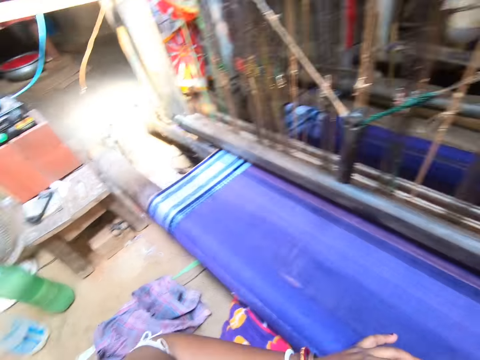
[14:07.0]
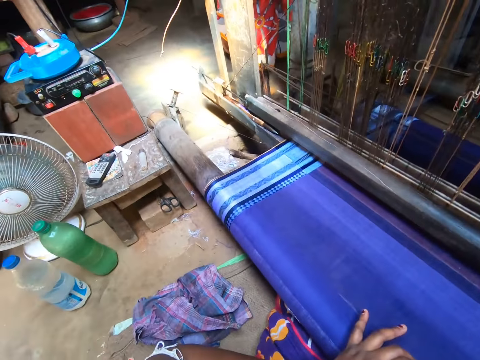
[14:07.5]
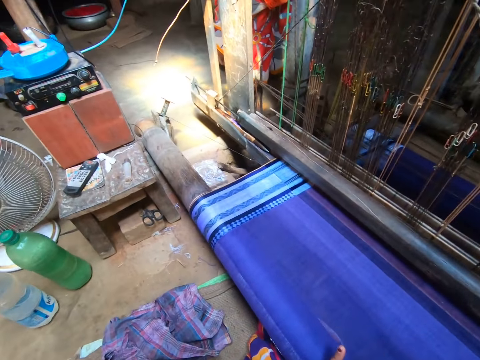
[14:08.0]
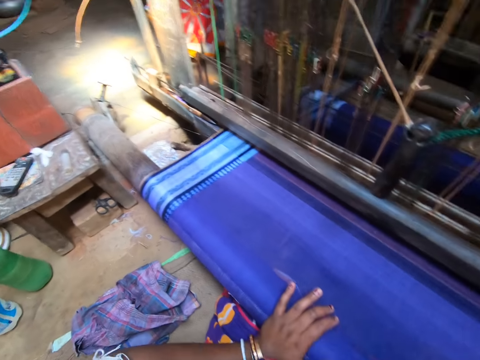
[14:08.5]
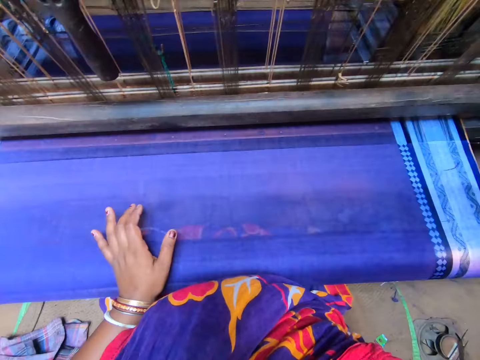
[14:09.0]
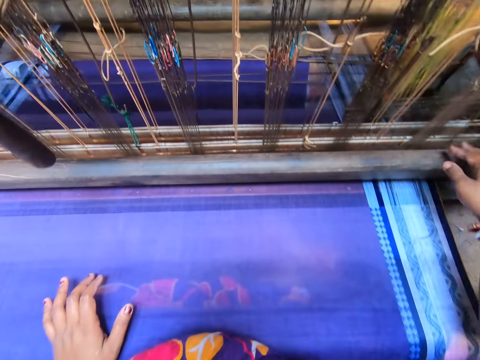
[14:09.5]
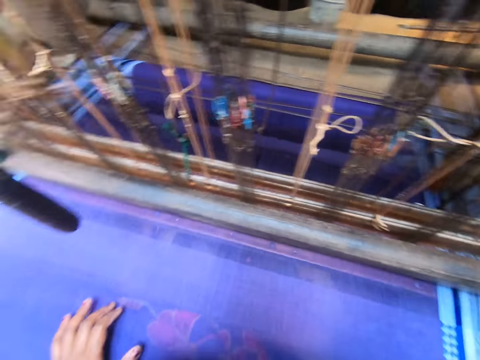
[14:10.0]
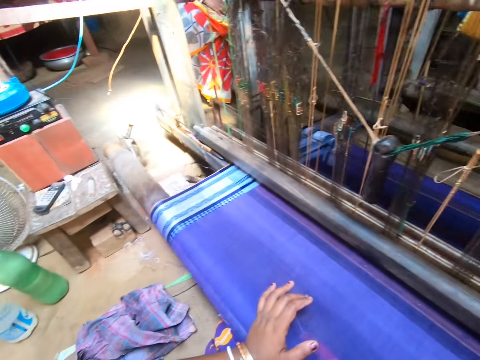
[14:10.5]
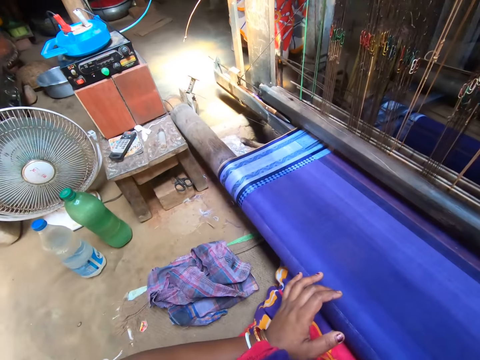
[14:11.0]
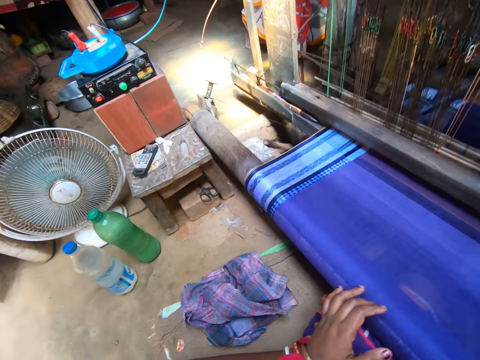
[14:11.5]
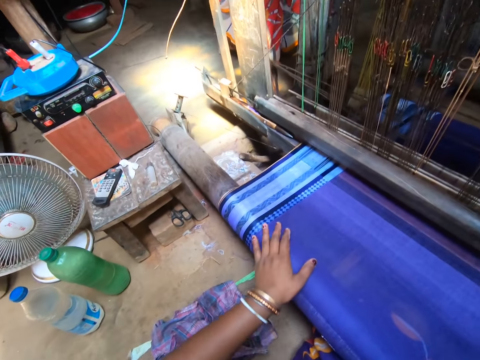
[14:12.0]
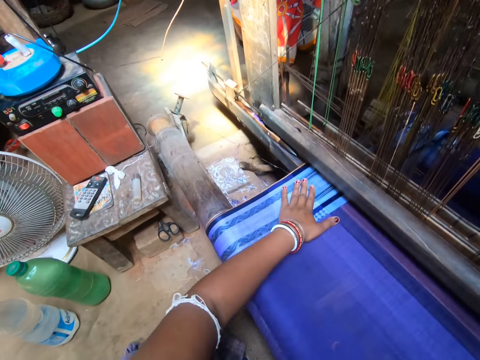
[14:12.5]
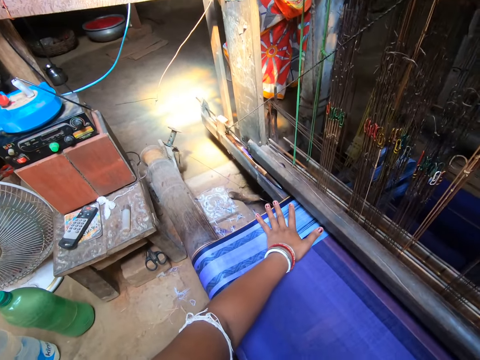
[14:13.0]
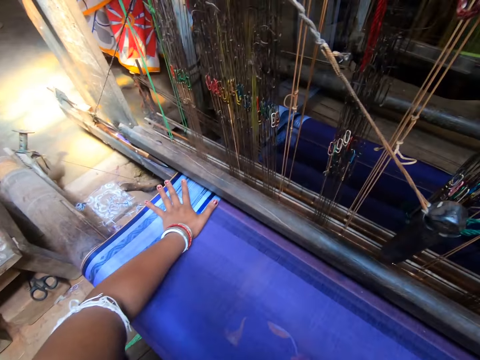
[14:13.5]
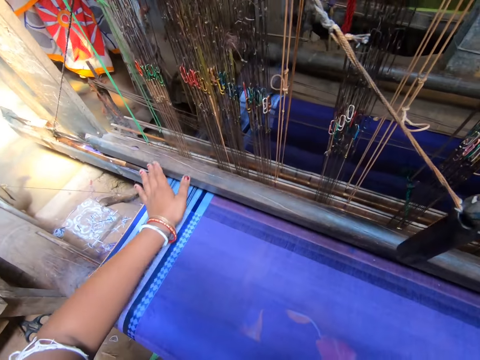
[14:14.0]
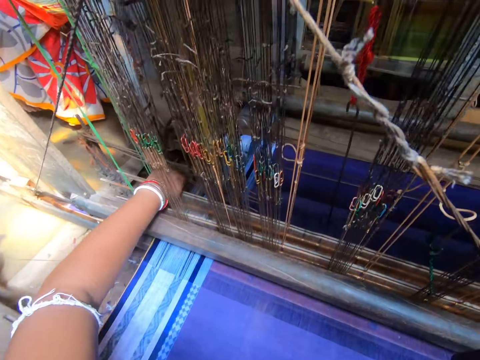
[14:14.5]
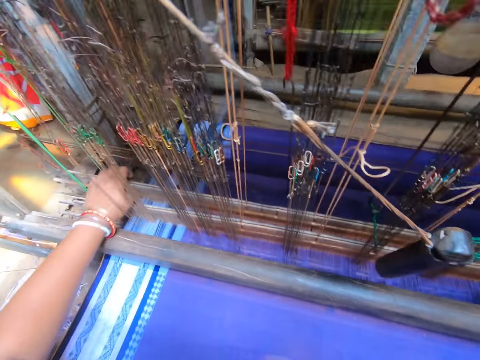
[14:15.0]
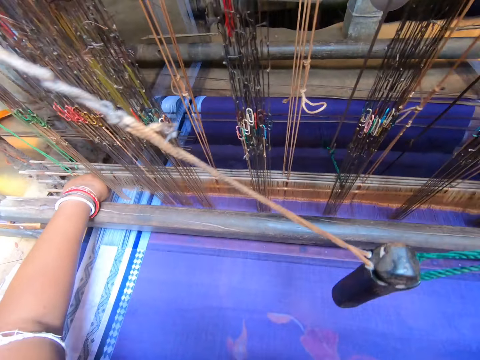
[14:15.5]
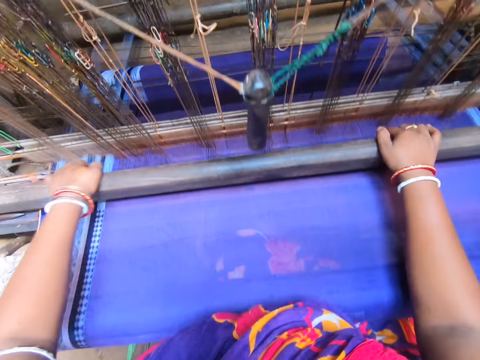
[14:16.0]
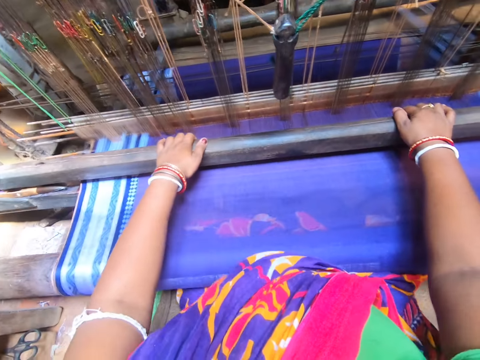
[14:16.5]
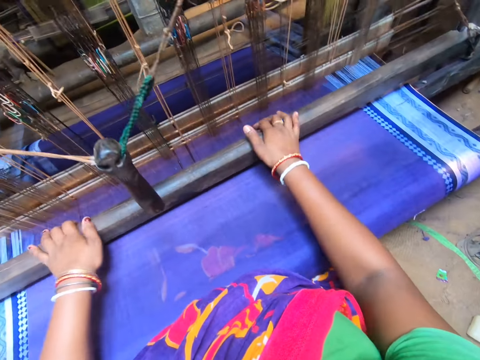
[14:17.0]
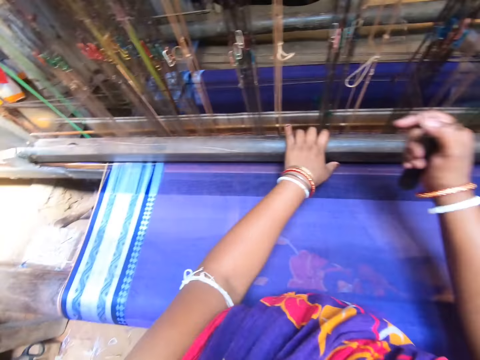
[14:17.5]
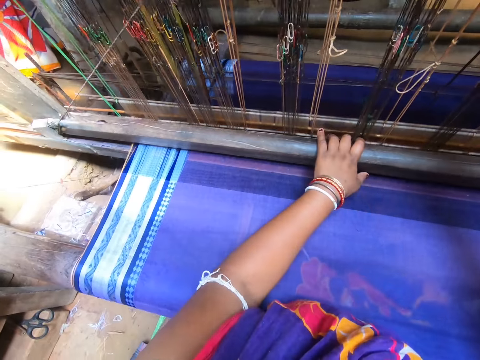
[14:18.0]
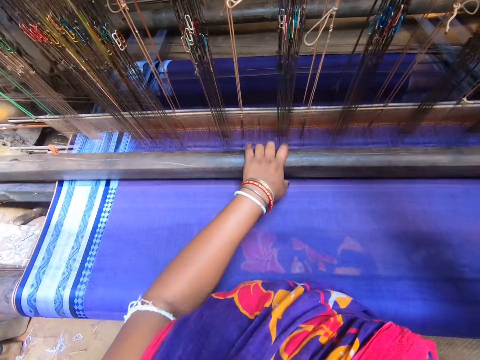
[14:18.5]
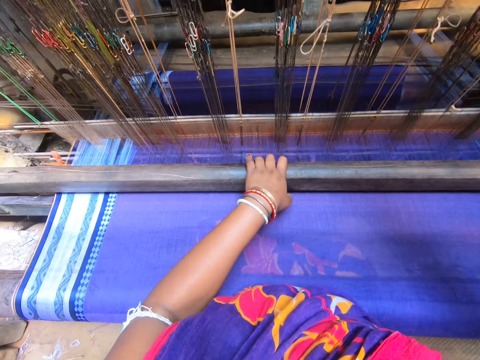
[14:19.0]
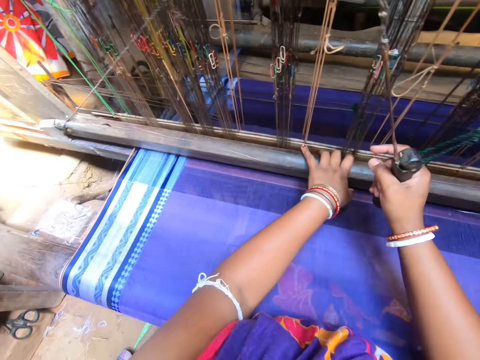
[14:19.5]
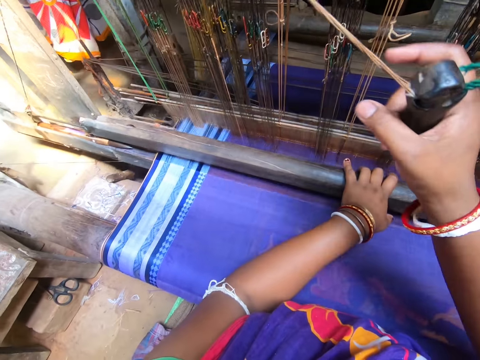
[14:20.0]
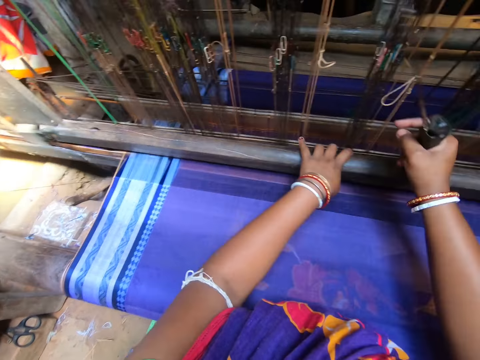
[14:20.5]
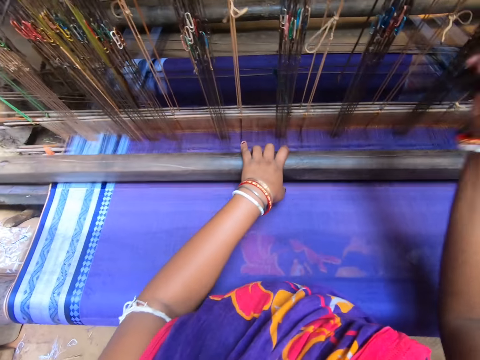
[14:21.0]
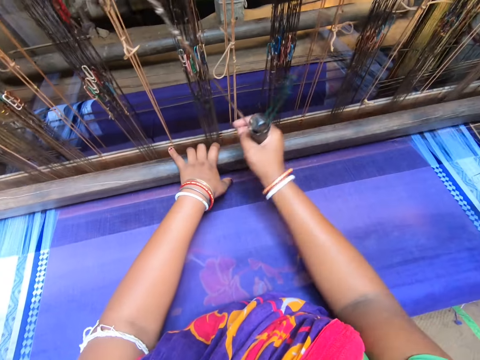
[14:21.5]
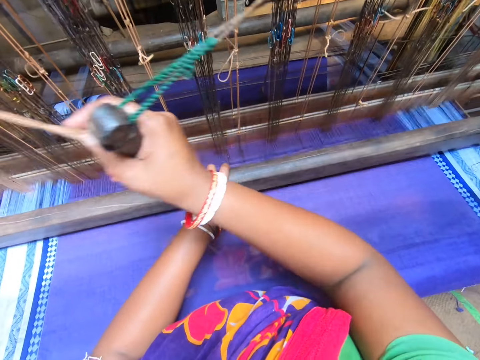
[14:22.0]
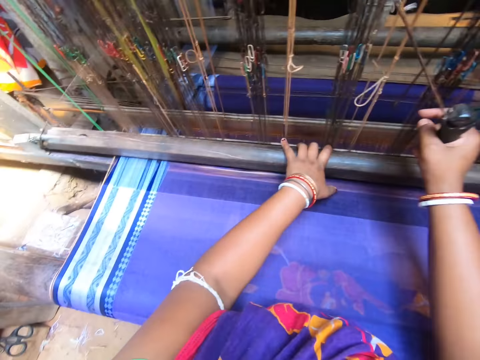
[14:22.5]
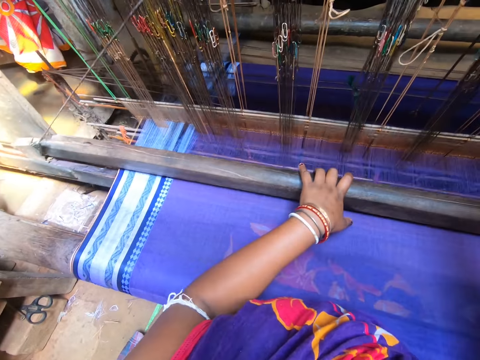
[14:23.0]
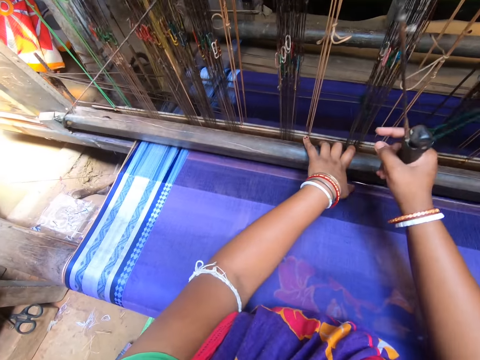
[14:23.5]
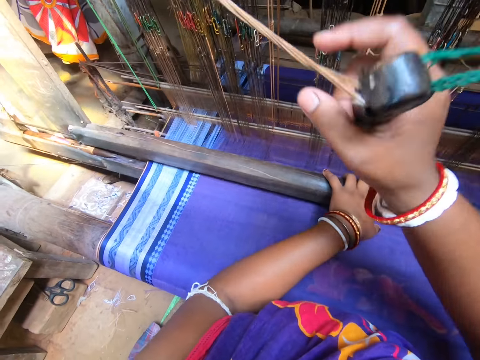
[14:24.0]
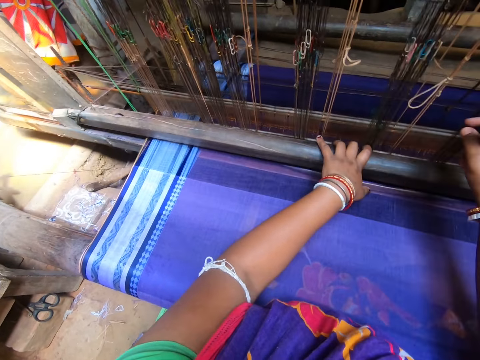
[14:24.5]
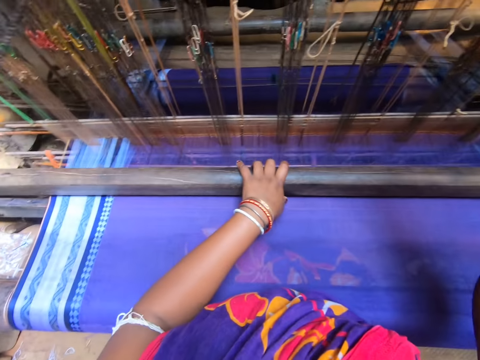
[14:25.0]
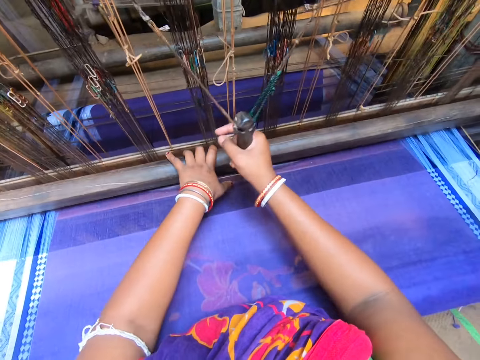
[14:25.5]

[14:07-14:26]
The camera wearer places her left hand on the loom. She adjusts a heald shaft in the loom with both hands. She adjusts the pressing handle. She weaves the fabric with the loom with both hands. She moves the handle side to side and swings the pressing handle with her left hand.

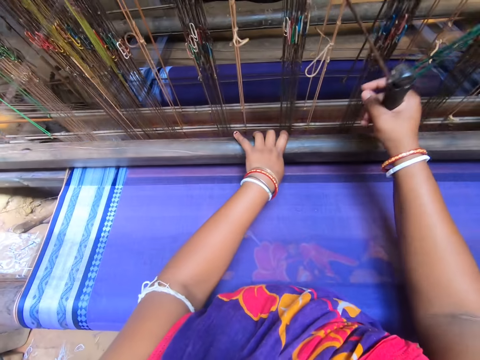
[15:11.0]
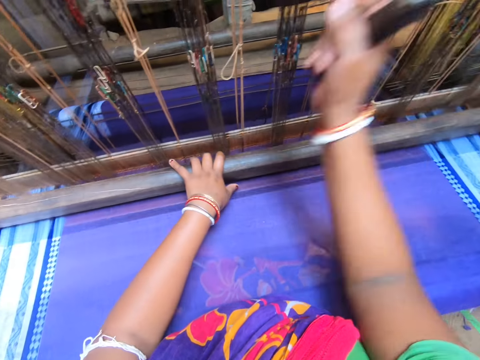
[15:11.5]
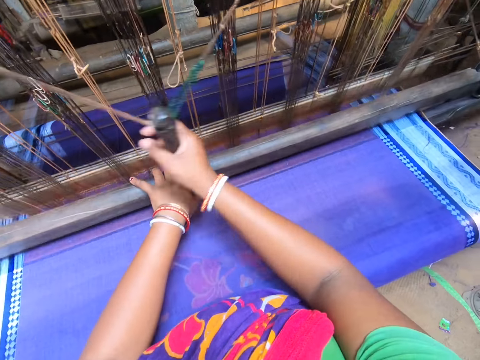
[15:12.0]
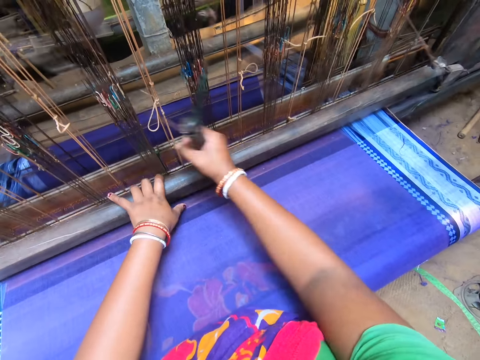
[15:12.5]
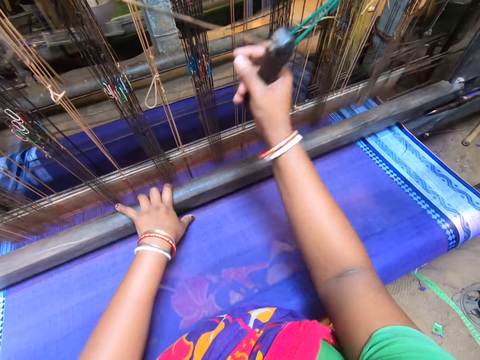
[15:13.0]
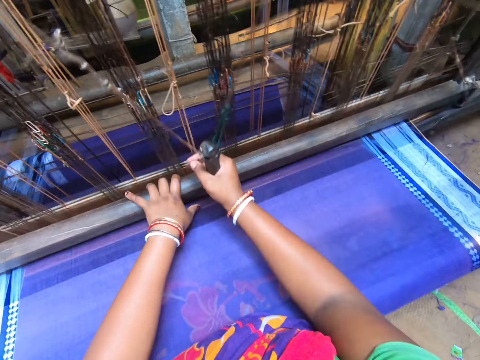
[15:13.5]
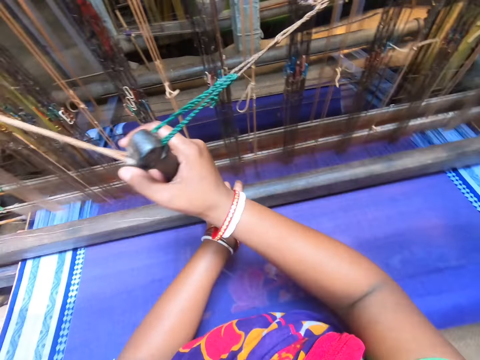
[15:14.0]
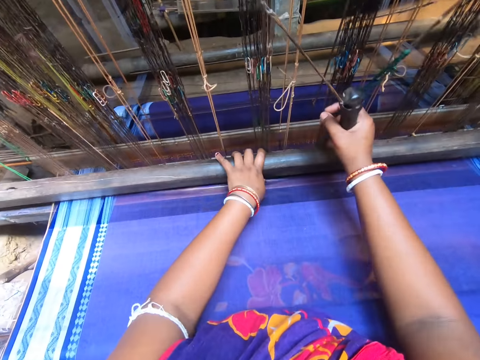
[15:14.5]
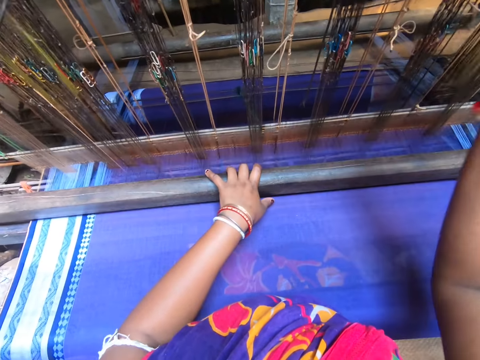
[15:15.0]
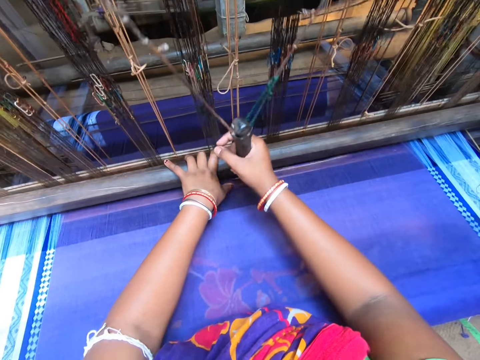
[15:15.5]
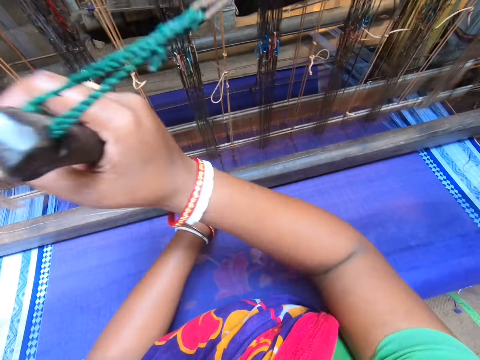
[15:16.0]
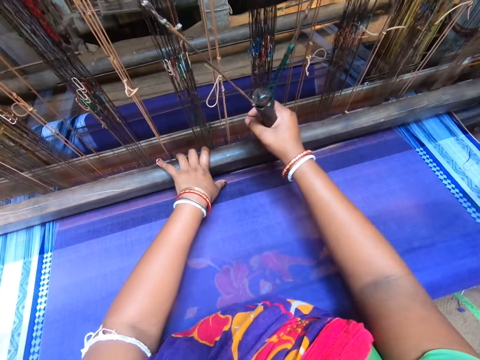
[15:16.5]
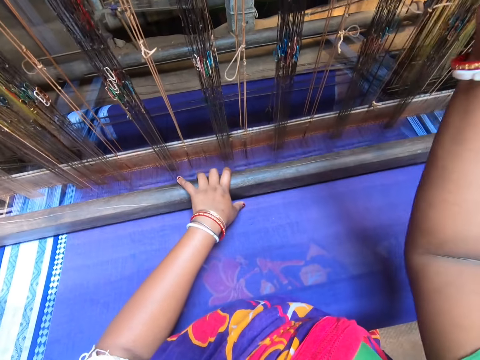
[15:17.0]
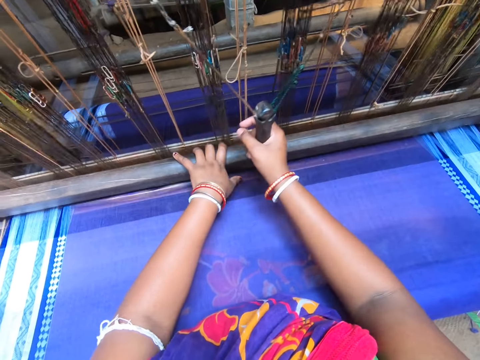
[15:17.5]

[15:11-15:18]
The camera wearer interacts with a man.
